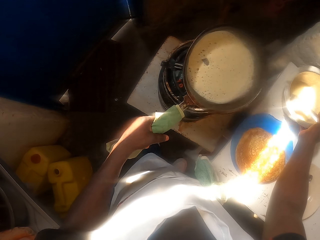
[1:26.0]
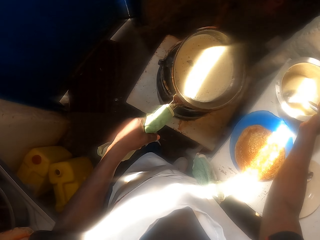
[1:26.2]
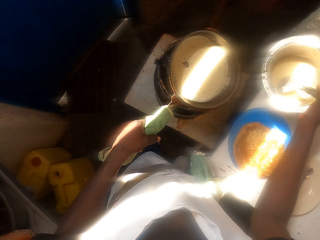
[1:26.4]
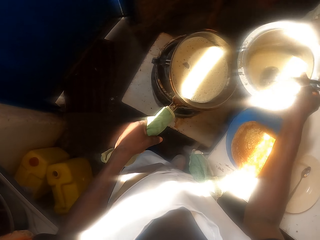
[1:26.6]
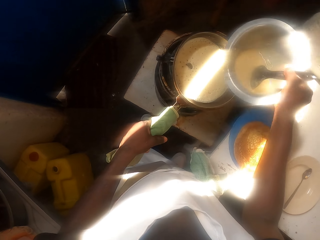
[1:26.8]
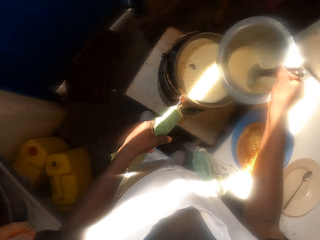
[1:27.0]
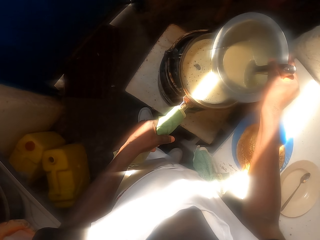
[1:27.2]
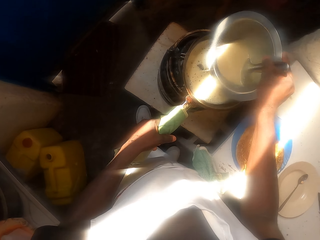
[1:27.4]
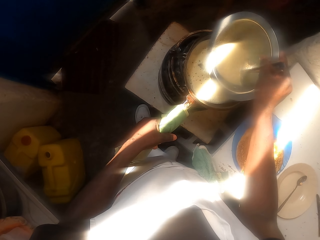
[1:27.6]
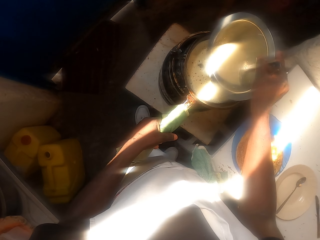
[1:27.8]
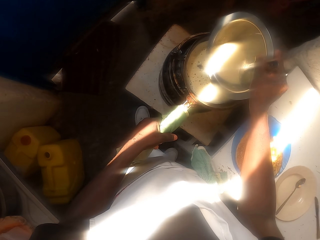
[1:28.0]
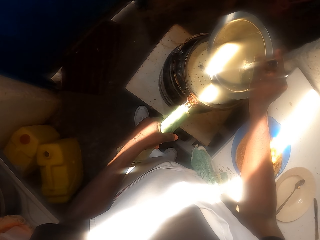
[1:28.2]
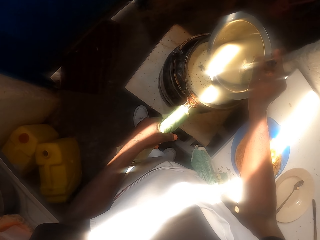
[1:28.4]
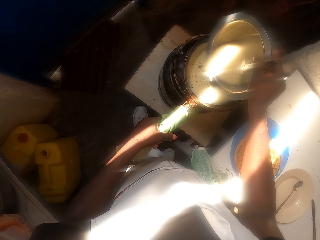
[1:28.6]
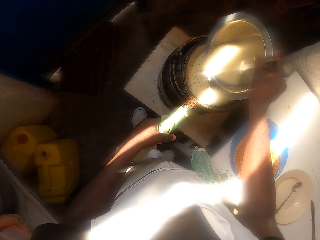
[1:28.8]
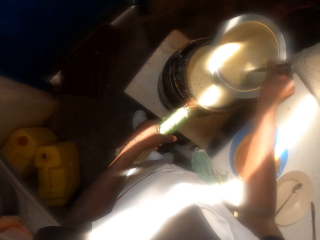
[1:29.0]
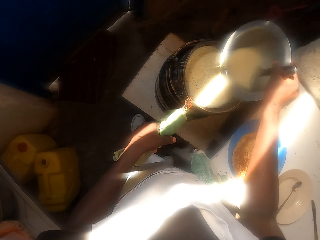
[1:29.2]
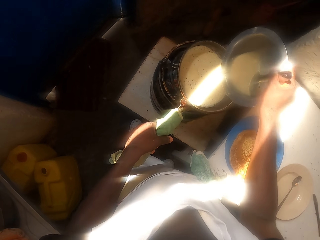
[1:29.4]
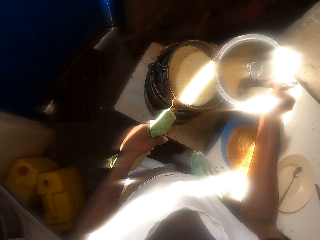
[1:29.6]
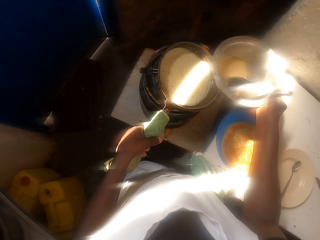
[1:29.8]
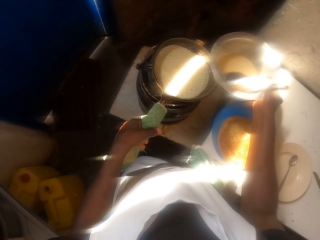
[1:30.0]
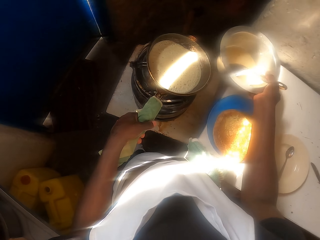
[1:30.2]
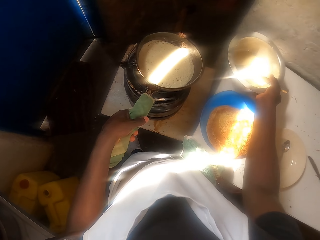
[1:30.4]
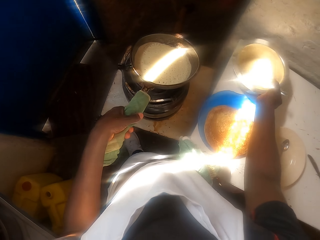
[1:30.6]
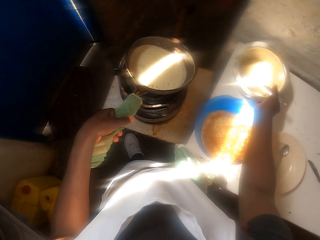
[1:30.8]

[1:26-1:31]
The camera wearer rotates a frying pan. They pick up a pot with dough. They pour the wheat flour mixture to the pan. They put the cooking pot on the table.

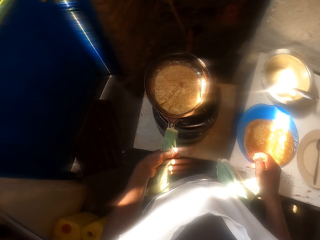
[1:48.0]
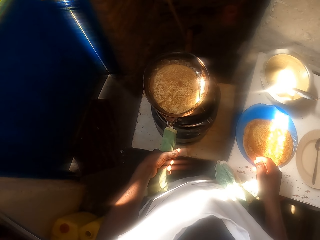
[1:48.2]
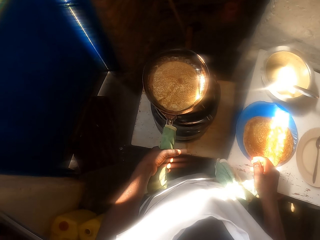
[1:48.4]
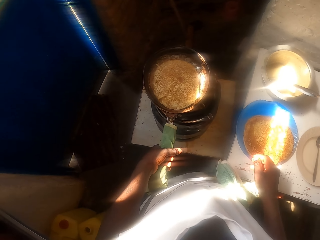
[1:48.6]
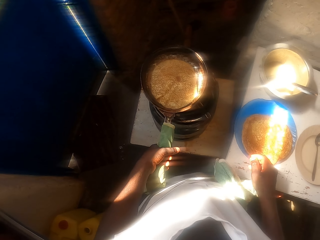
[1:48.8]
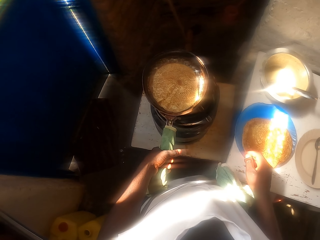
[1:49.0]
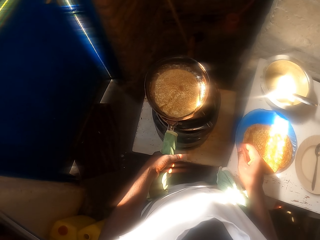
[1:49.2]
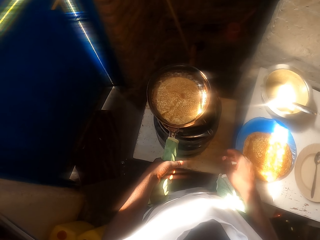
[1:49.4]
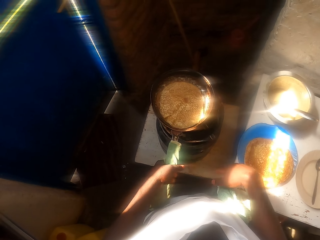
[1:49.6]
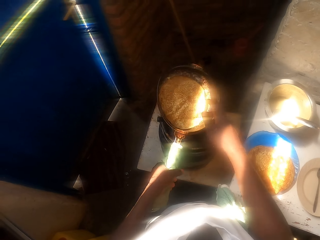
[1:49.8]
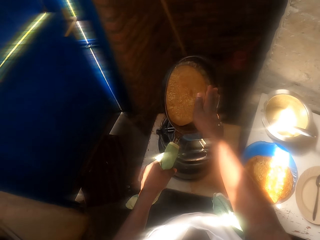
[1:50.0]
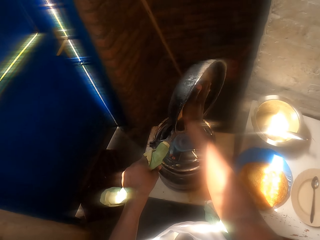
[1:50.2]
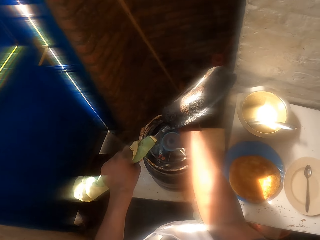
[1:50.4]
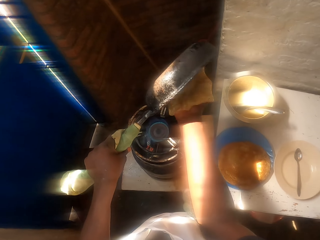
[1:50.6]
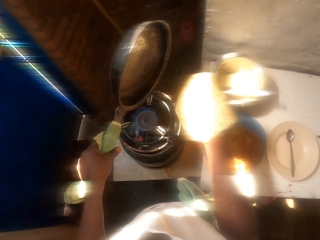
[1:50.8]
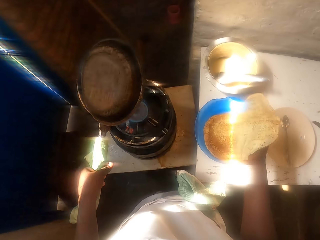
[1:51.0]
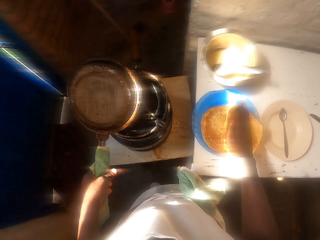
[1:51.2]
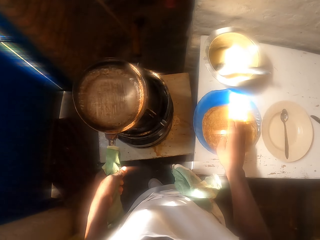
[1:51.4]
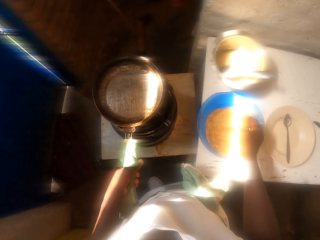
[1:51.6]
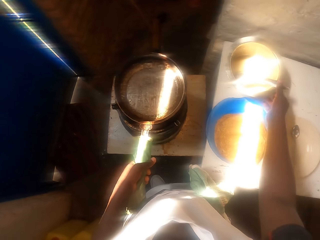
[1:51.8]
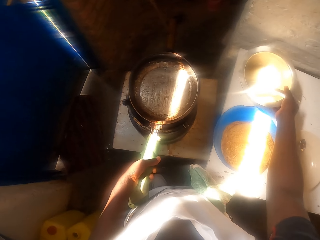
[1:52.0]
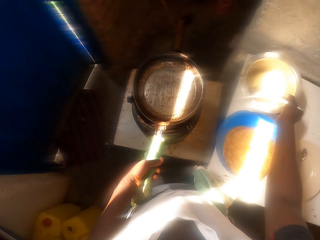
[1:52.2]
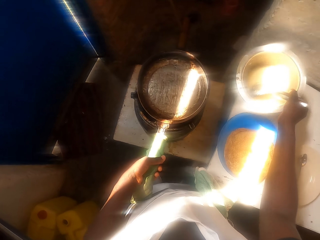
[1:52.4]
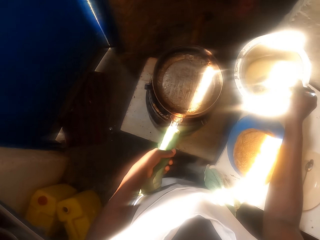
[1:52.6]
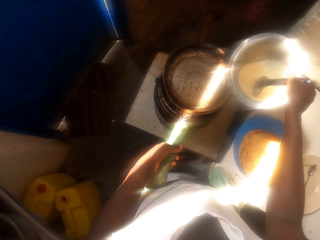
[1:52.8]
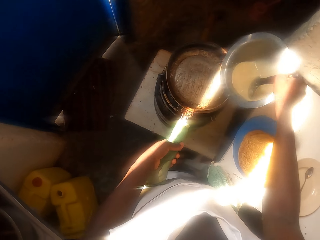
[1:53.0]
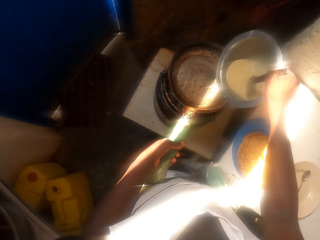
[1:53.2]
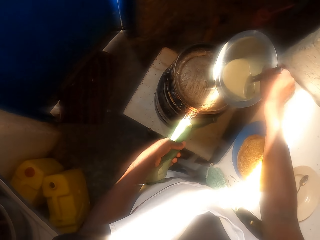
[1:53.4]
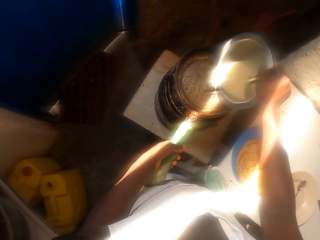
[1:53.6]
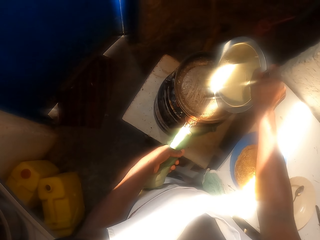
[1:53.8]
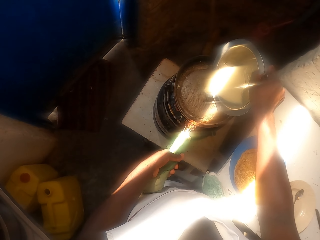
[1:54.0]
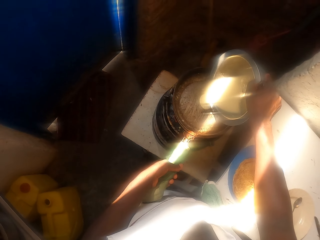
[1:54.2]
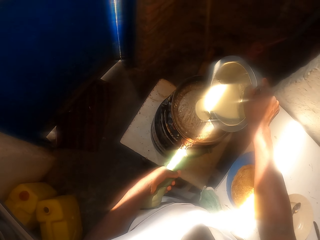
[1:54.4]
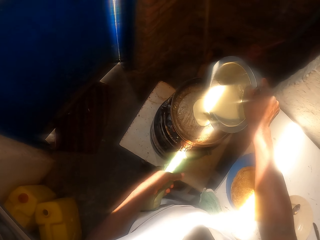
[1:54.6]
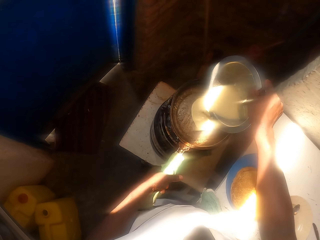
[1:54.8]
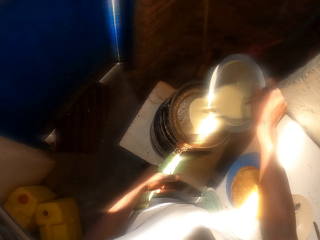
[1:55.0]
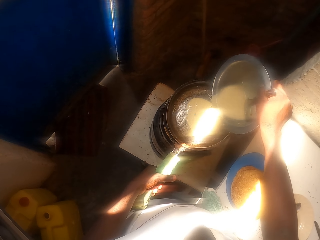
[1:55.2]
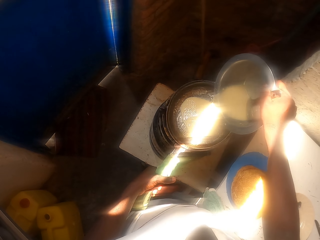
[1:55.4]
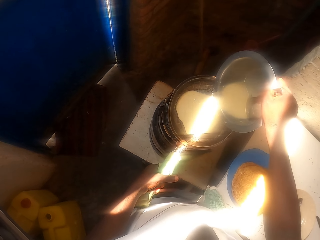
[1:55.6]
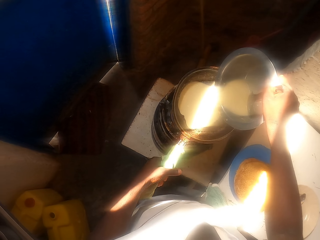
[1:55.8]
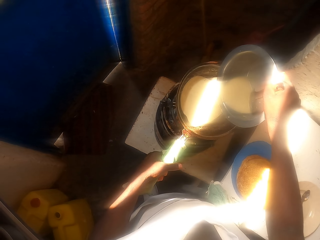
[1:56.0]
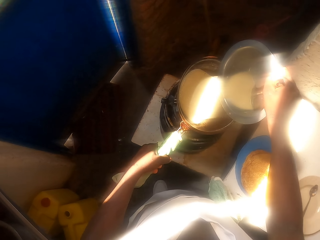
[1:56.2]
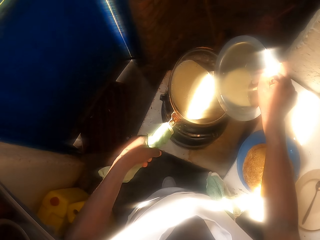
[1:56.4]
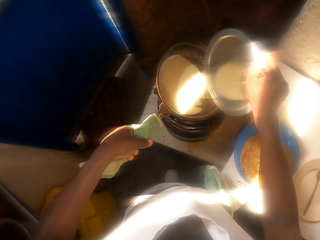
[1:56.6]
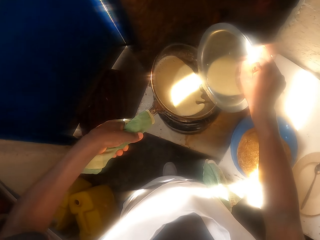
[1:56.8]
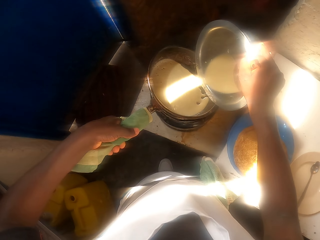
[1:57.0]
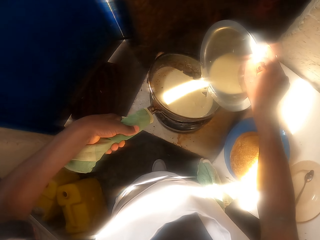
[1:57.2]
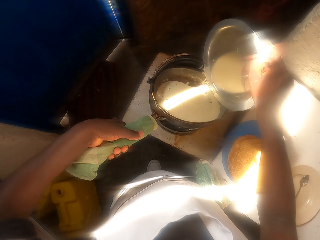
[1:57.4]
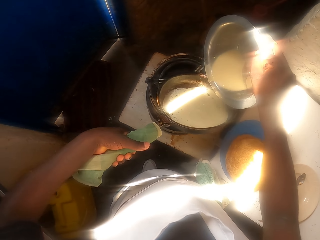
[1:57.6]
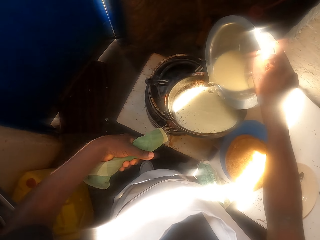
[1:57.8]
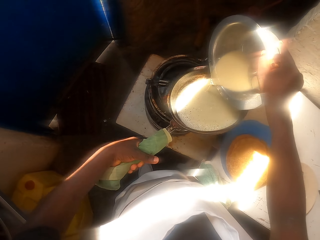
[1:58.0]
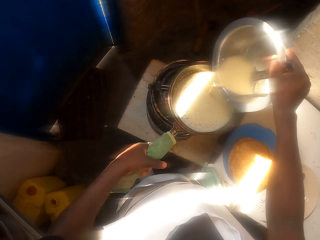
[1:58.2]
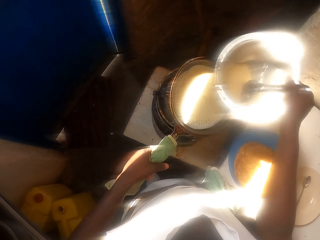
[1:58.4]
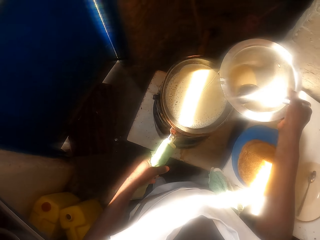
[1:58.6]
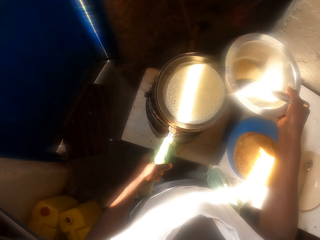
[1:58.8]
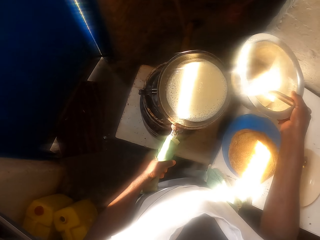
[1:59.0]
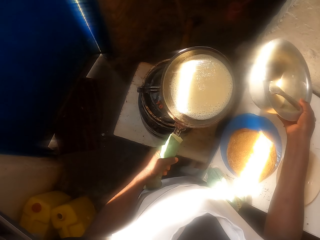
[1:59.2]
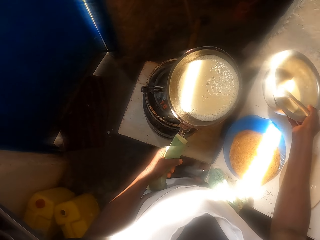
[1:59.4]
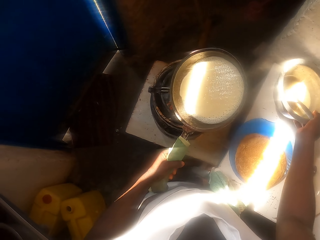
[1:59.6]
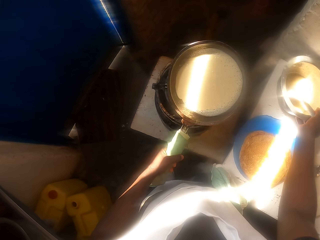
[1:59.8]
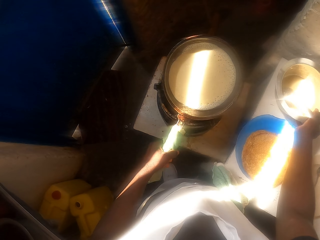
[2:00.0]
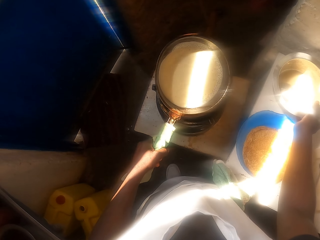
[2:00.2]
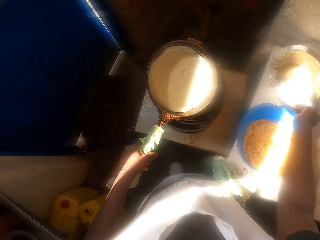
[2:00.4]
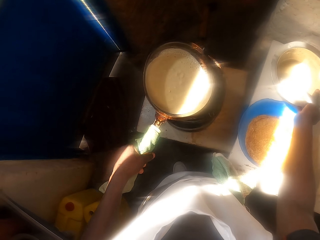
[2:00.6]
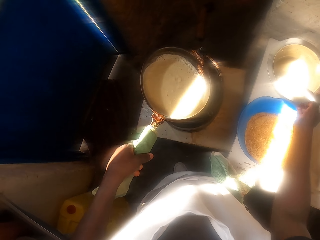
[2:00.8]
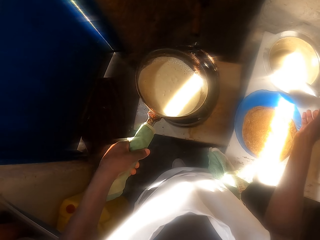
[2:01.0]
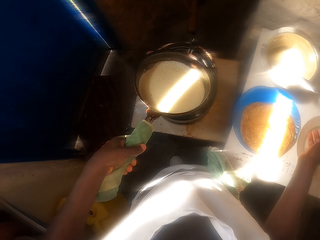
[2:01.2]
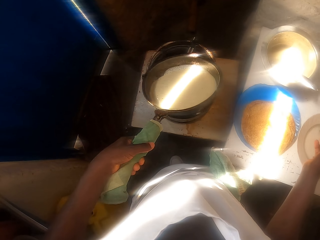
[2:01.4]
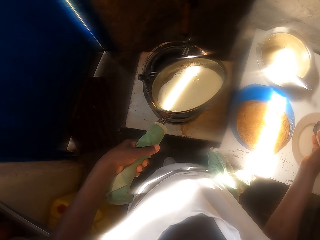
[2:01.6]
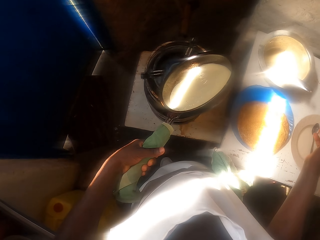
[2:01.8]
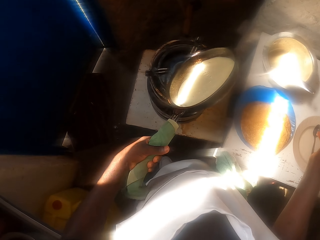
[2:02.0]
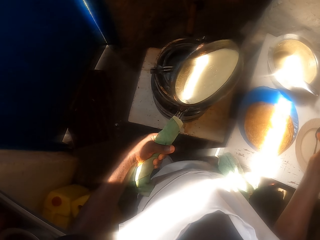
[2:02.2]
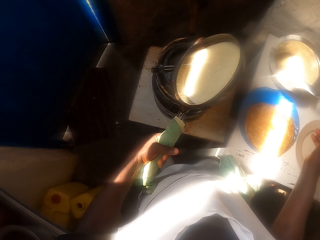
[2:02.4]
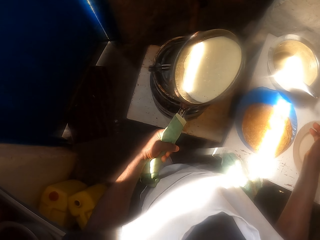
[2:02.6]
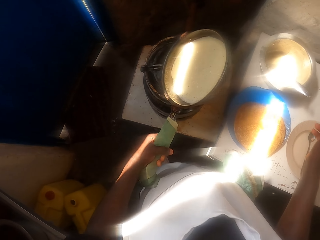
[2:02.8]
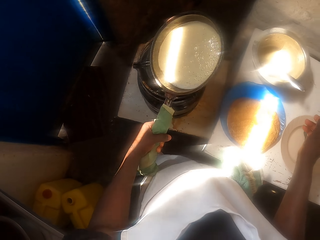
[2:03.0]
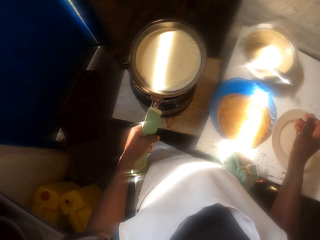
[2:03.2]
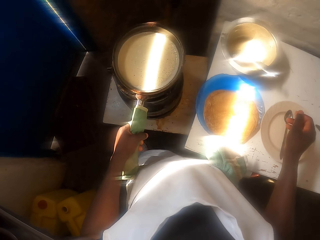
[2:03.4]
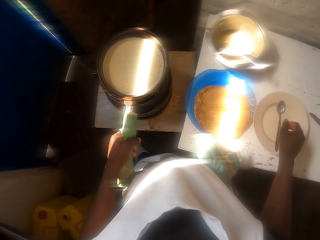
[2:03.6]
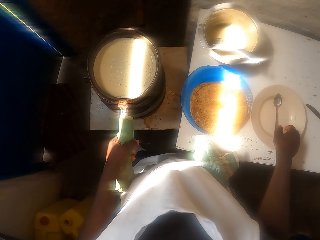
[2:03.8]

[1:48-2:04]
The camera wearer lifts a frying pan. He turns the frying pan. He removes the pancake from the pan with his hand. He supports the pancake with a hand. He holds the pancake. He puts the pancake on the plate. He places the frying pan on the fire. He picks up a pot with dough. He pours the wheat flour mixture on the pan. He moves the pan around. He rotates the frying pan. He puts the pot with dough on a table. He moves the cooking pan around the stove fire. He rotates the frying pan. He shakes the frying pan.
